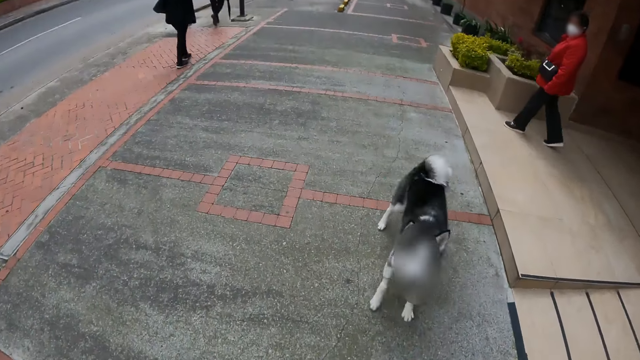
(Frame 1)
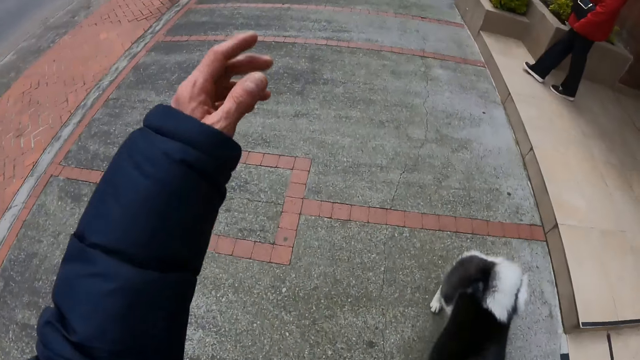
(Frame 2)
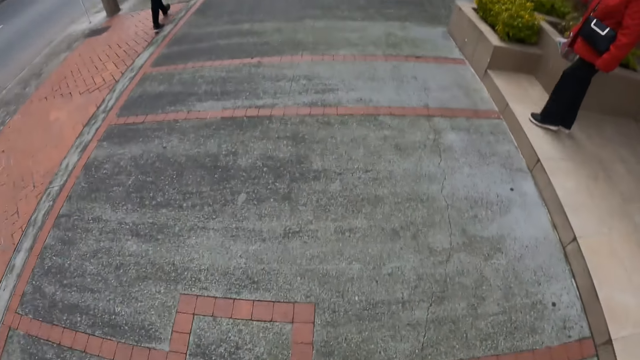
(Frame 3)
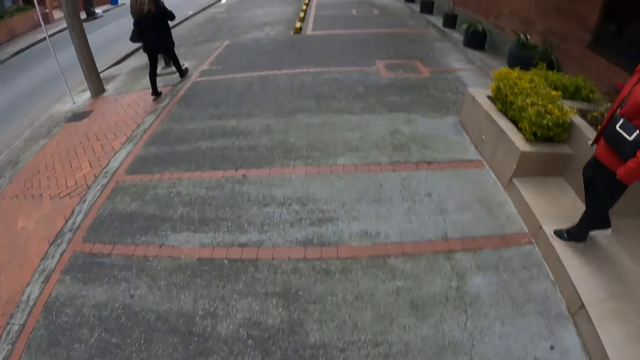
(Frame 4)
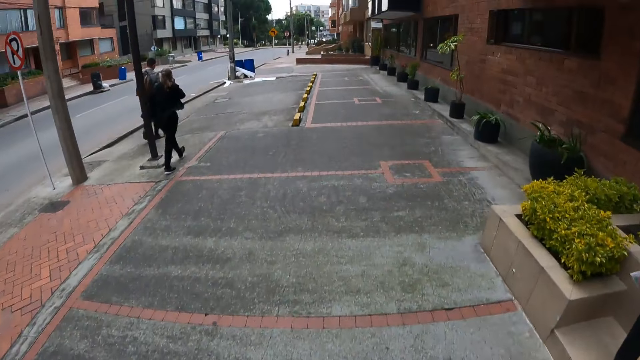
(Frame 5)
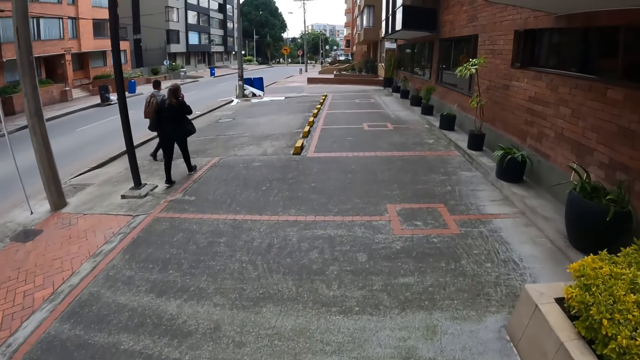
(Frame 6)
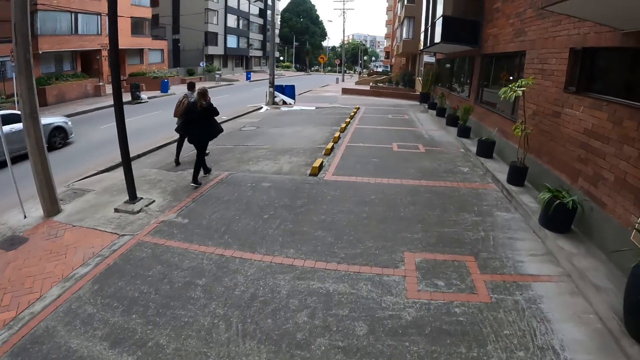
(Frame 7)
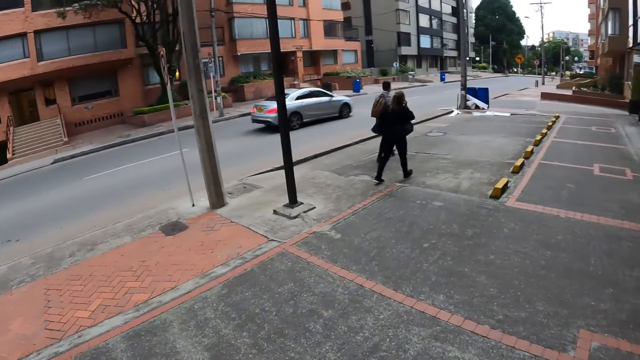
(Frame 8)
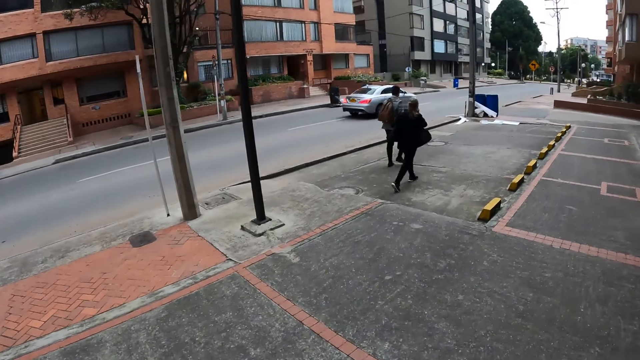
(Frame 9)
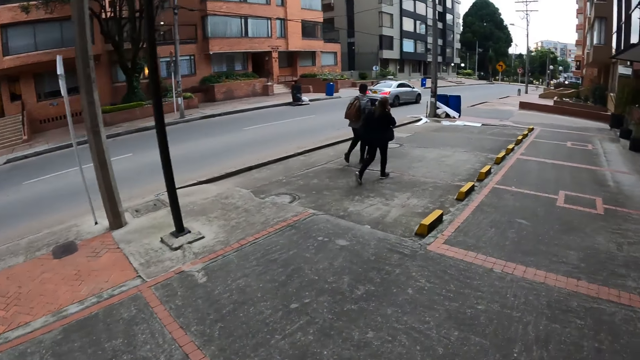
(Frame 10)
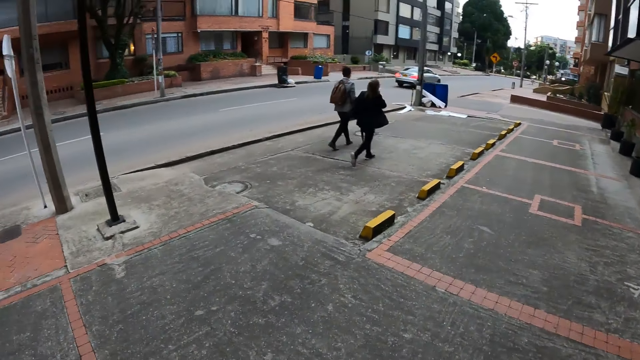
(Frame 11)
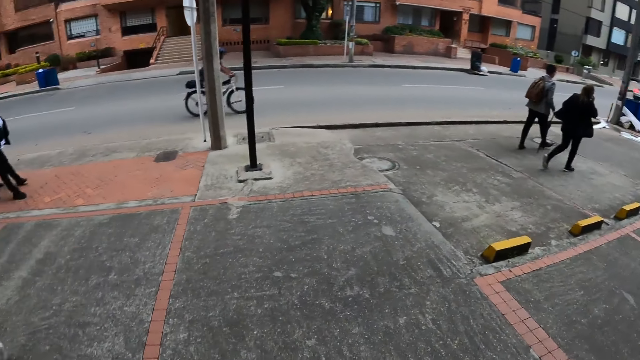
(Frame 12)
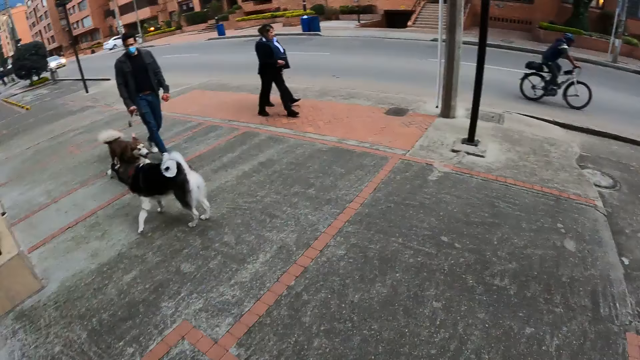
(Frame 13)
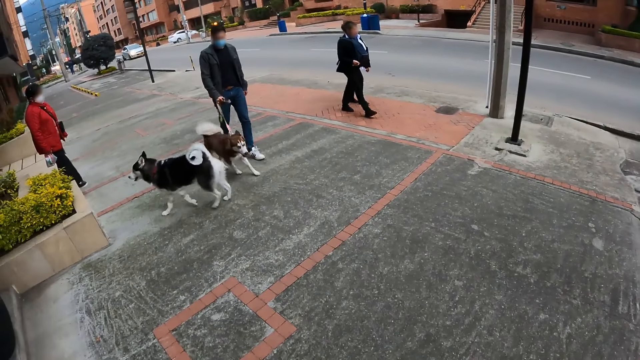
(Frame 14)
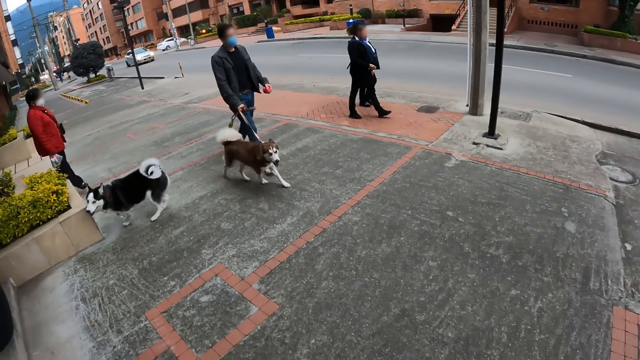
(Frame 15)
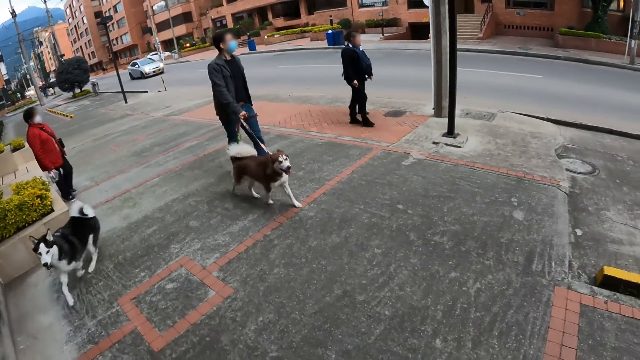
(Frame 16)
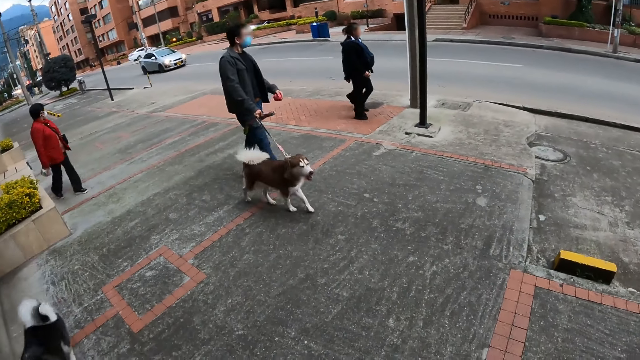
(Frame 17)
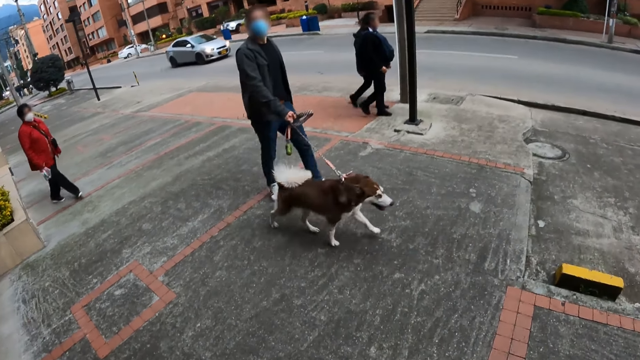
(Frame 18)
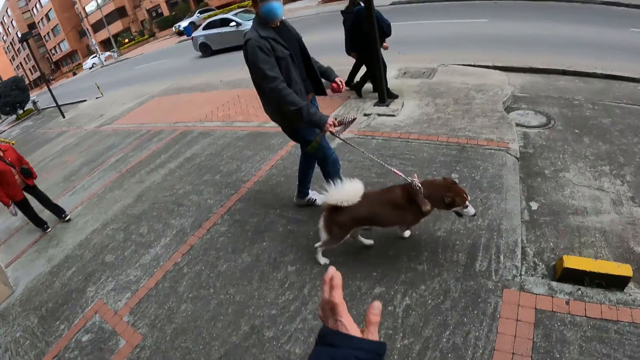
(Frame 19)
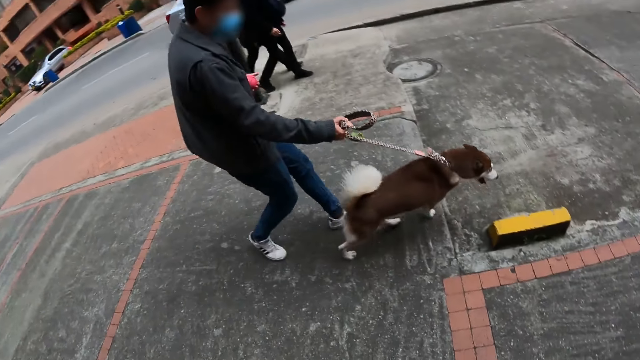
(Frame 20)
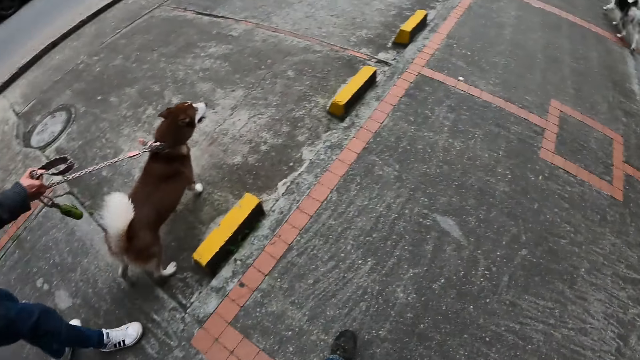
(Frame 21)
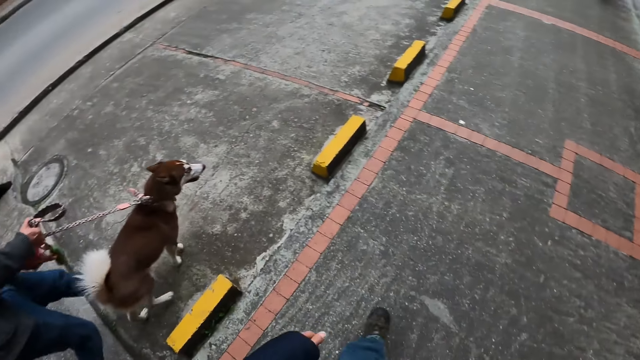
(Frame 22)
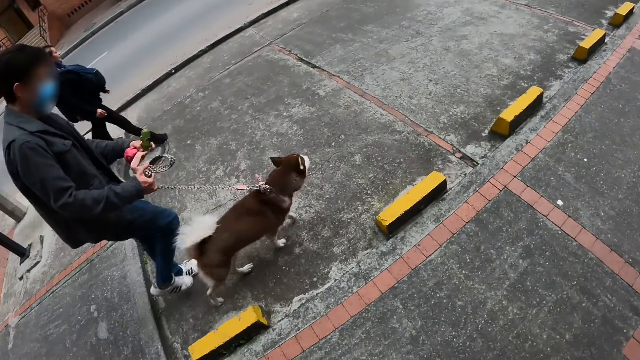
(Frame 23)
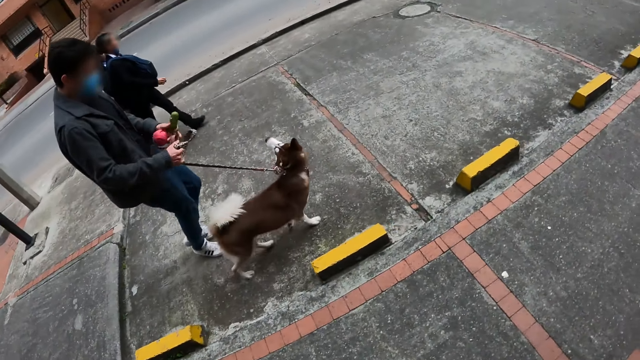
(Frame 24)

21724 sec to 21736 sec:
The camera wearer looks at the man with a dog and another dog. They interact with the man.

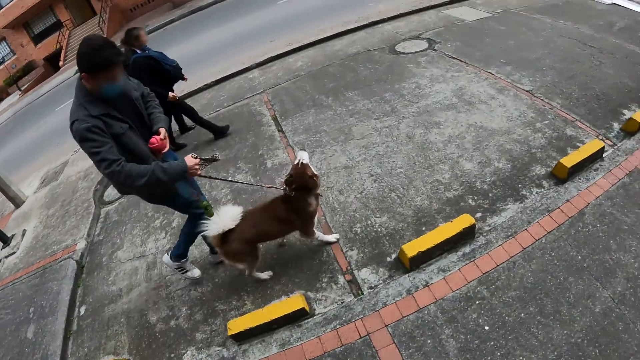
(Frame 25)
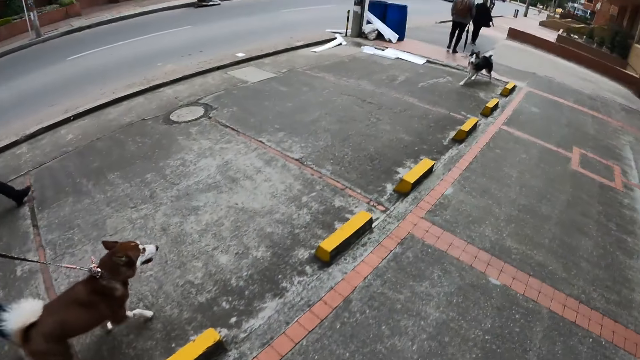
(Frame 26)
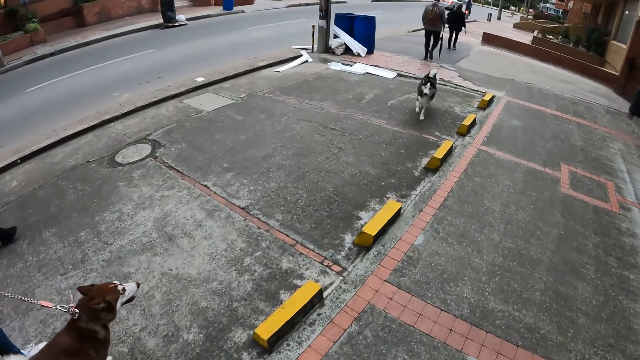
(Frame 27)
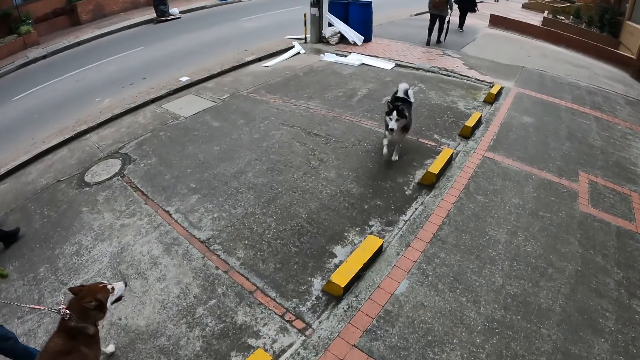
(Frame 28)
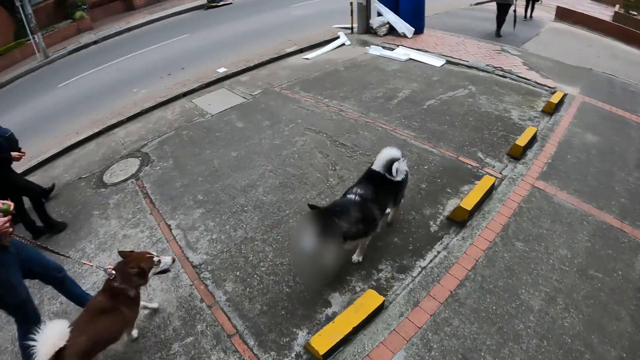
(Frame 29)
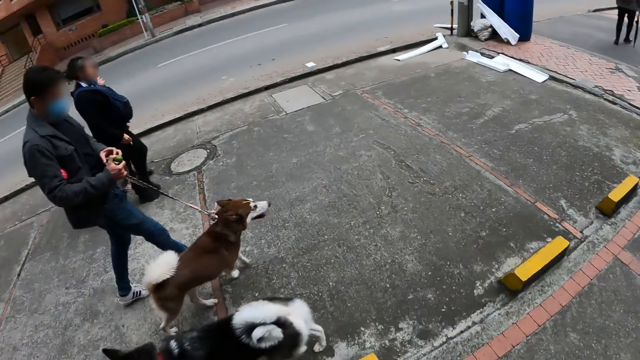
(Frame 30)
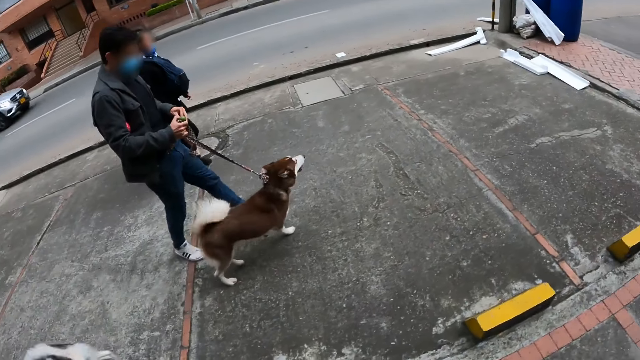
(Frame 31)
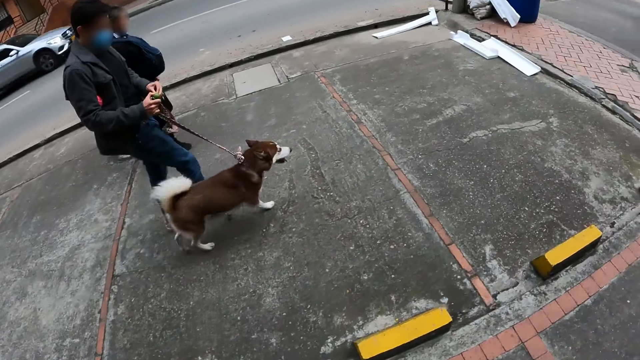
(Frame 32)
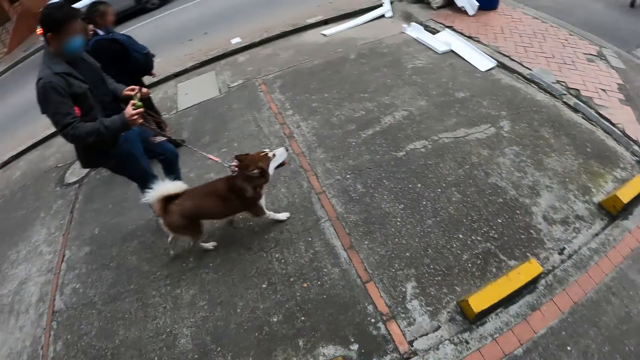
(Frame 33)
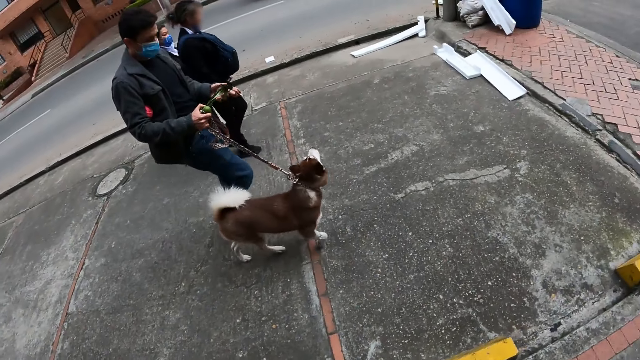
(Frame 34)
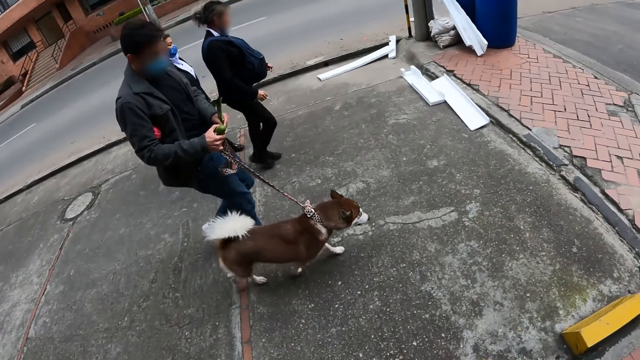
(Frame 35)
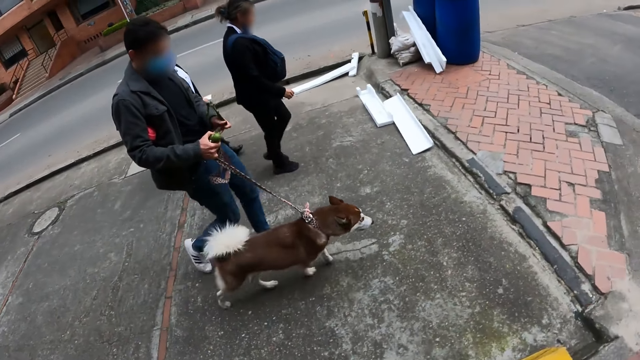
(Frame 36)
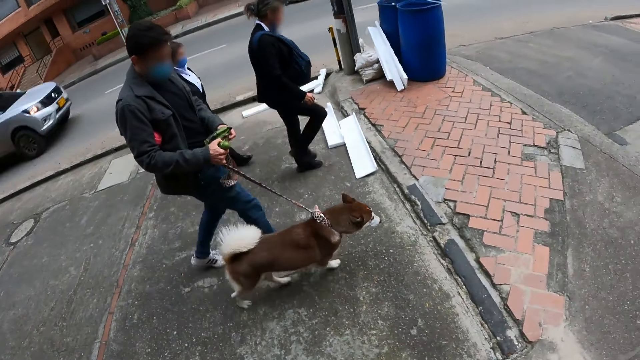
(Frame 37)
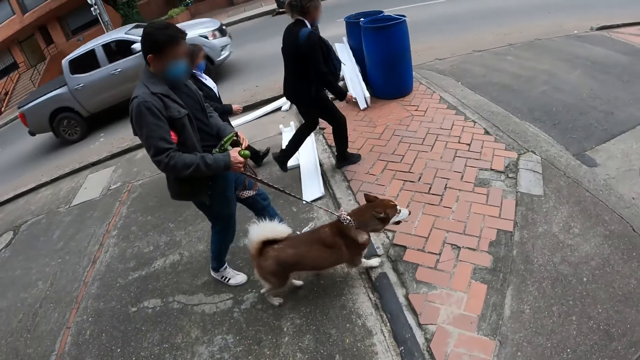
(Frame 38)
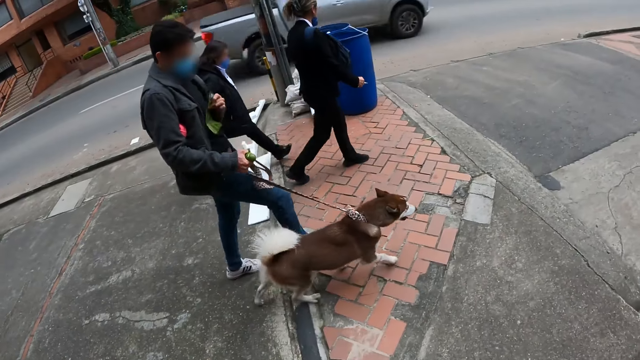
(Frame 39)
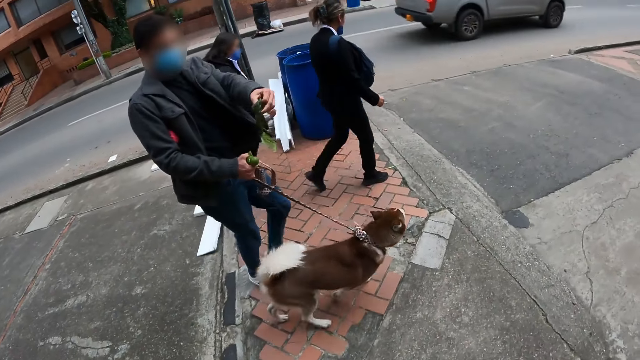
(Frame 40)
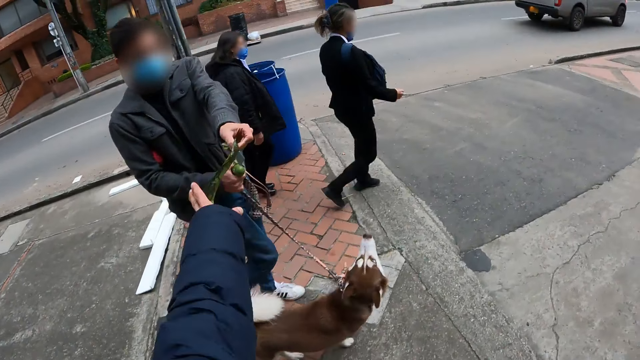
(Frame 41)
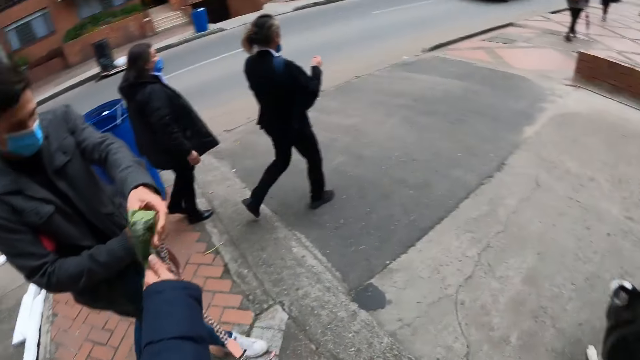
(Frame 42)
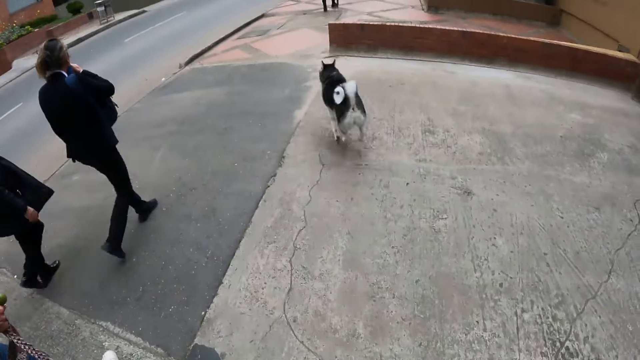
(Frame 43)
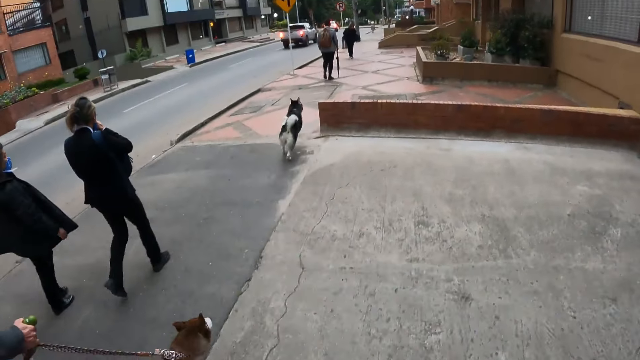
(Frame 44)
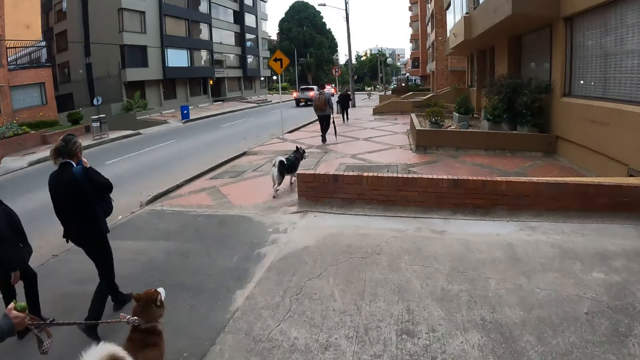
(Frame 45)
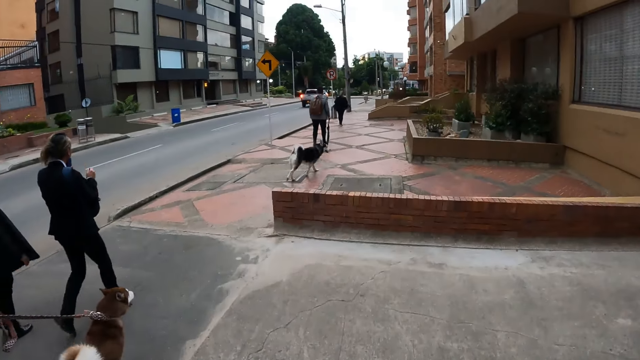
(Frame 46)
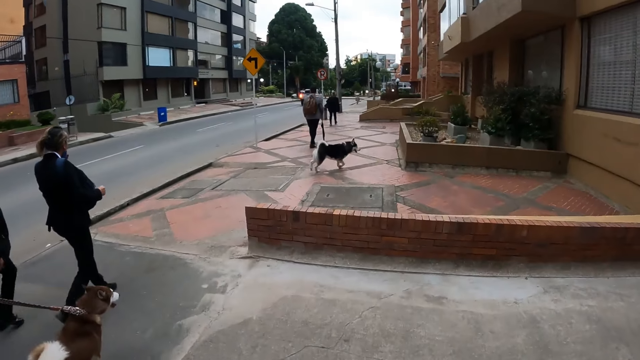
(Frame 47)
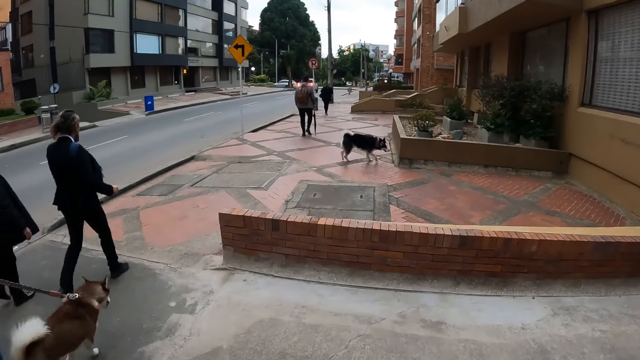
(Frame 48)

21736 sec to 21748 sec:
The man puts the red ball on the right hand and unfolds the polythene bag. The man removes the plastic bag from a pack with his left hand. The man pulls the polythene bag and gives the camera wearer the polythene bag. The camera wearer collects the plastic bag from the man with his left hand. He walks on the sidewalk.
